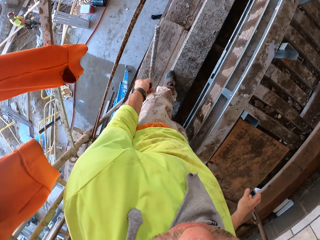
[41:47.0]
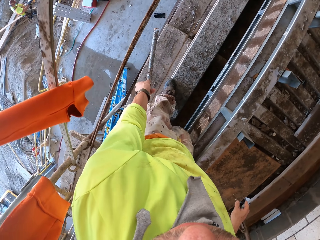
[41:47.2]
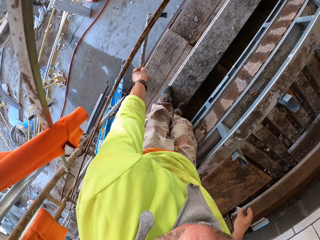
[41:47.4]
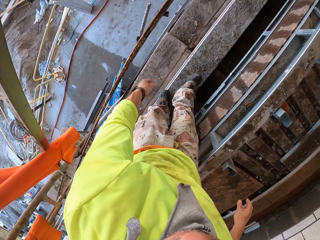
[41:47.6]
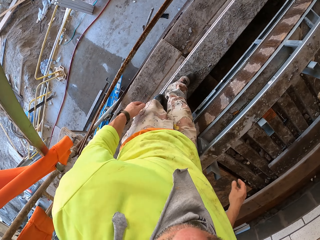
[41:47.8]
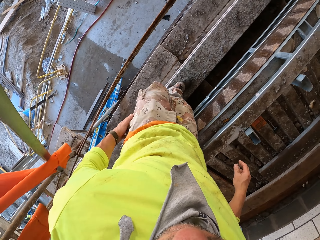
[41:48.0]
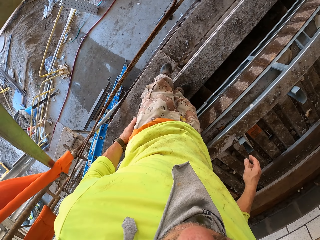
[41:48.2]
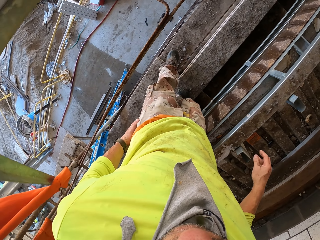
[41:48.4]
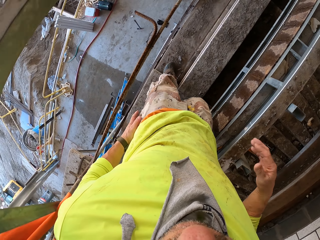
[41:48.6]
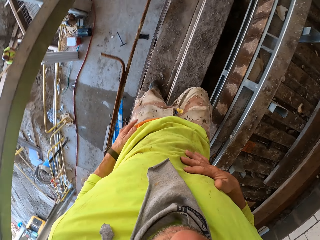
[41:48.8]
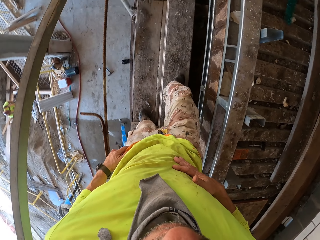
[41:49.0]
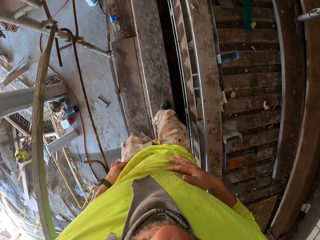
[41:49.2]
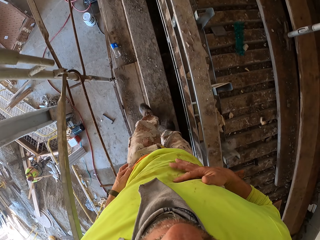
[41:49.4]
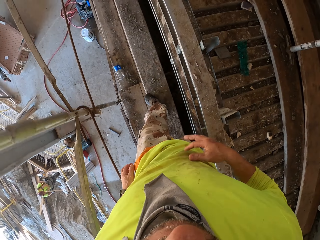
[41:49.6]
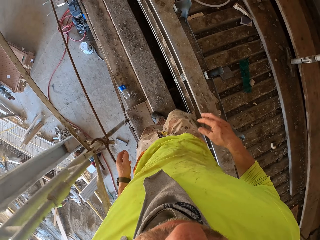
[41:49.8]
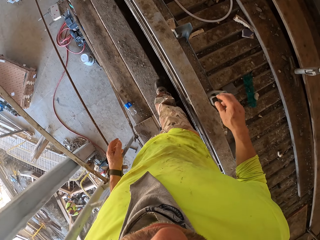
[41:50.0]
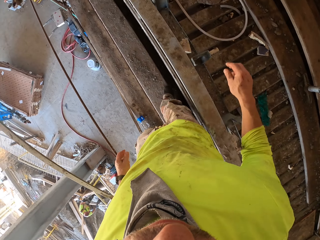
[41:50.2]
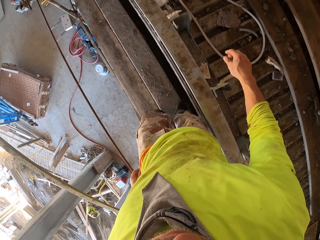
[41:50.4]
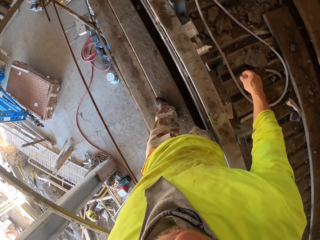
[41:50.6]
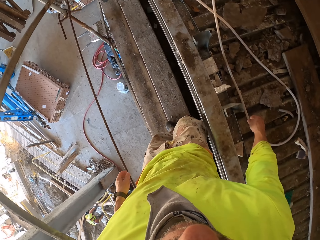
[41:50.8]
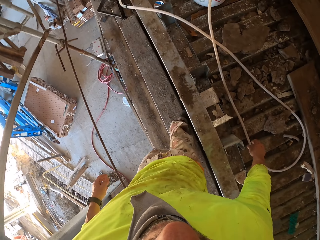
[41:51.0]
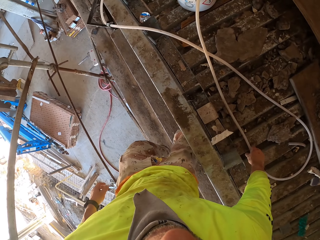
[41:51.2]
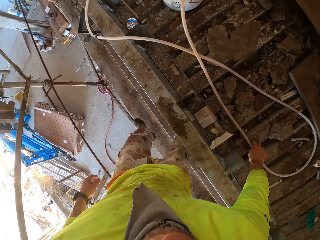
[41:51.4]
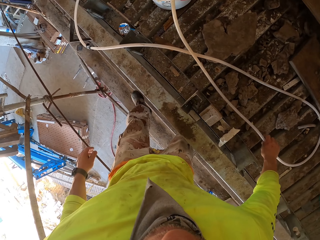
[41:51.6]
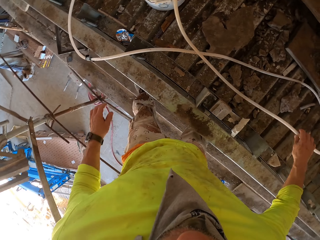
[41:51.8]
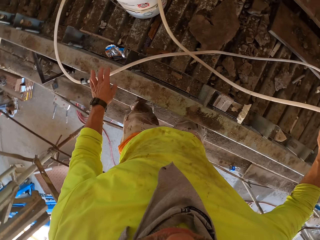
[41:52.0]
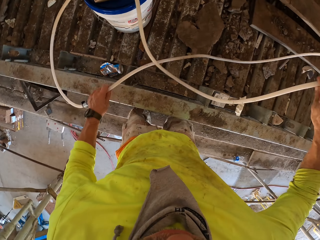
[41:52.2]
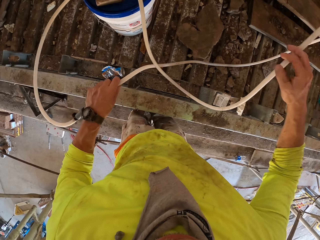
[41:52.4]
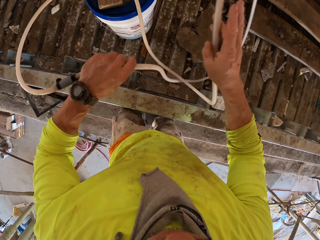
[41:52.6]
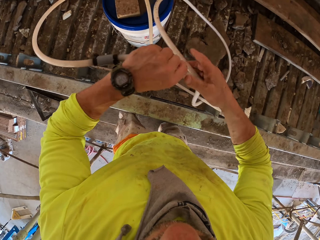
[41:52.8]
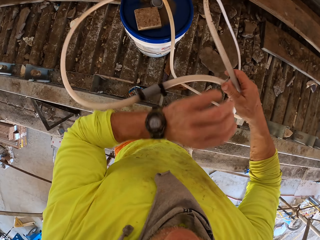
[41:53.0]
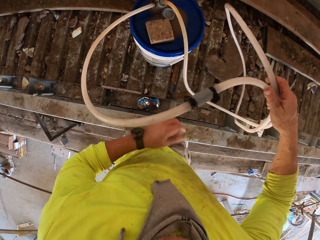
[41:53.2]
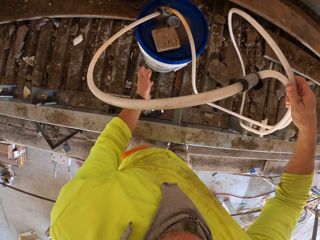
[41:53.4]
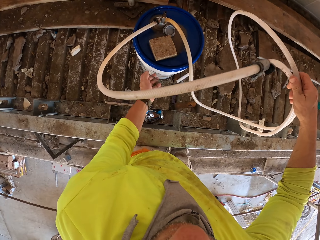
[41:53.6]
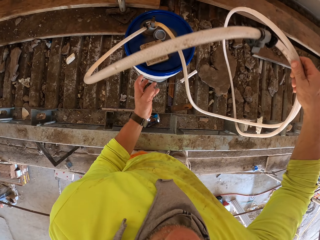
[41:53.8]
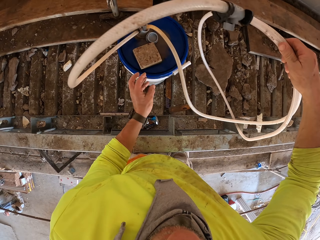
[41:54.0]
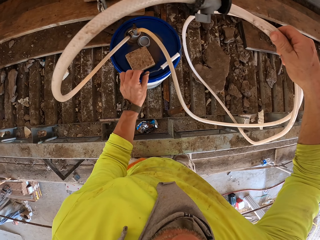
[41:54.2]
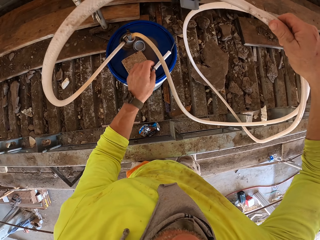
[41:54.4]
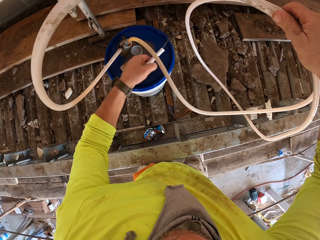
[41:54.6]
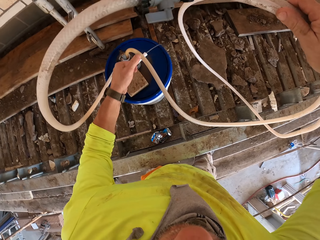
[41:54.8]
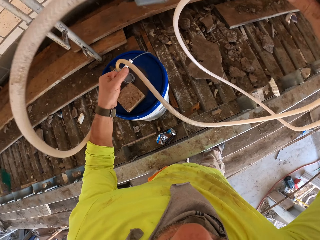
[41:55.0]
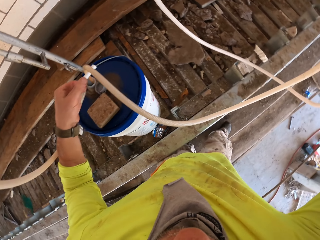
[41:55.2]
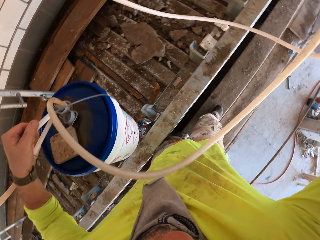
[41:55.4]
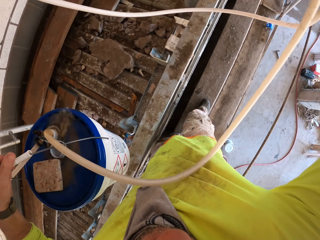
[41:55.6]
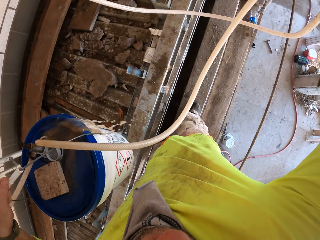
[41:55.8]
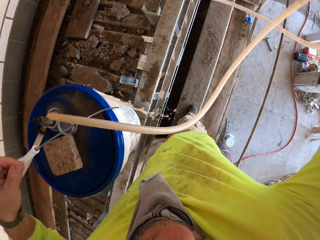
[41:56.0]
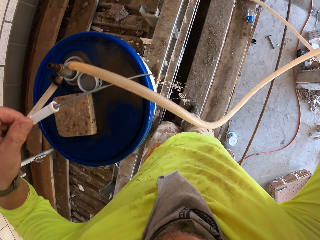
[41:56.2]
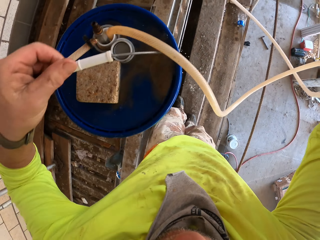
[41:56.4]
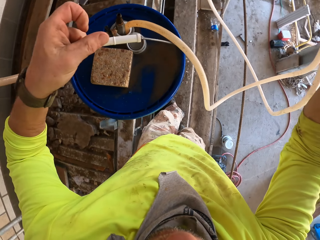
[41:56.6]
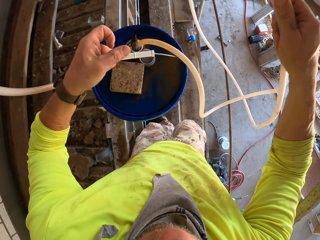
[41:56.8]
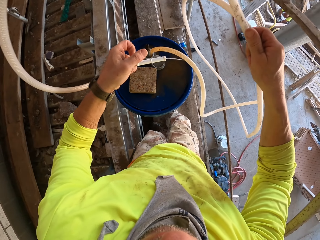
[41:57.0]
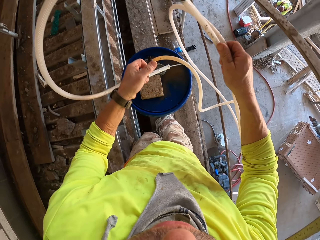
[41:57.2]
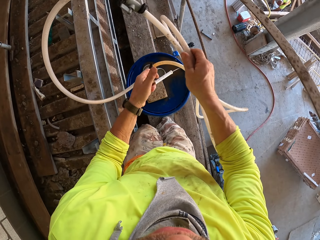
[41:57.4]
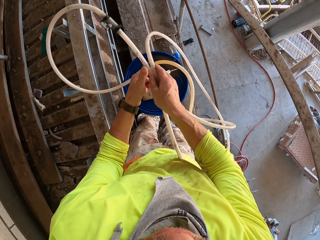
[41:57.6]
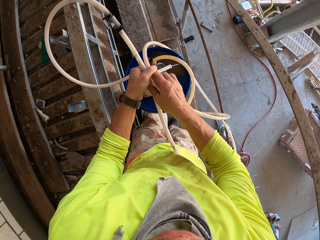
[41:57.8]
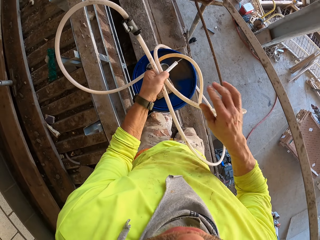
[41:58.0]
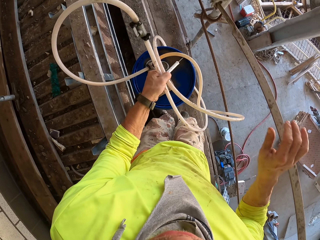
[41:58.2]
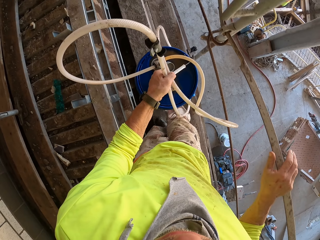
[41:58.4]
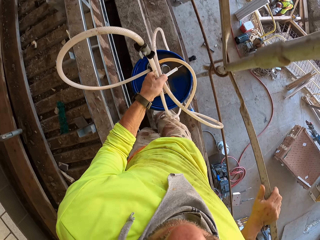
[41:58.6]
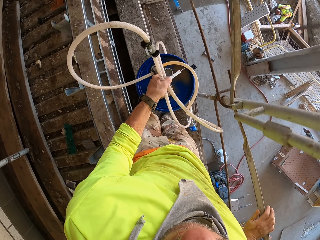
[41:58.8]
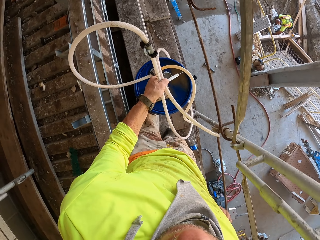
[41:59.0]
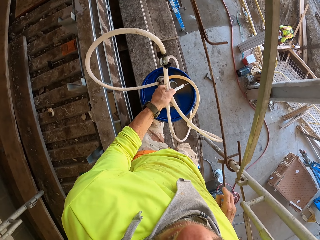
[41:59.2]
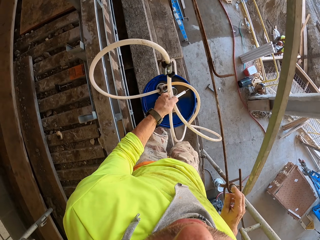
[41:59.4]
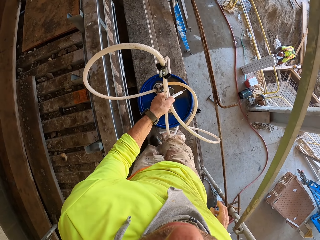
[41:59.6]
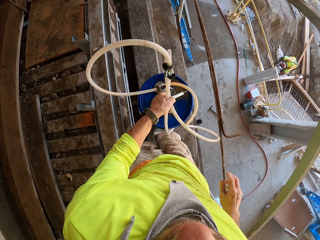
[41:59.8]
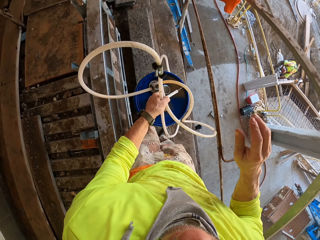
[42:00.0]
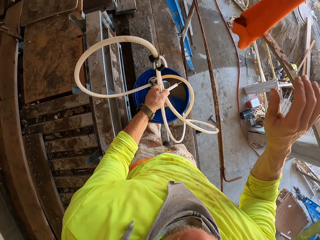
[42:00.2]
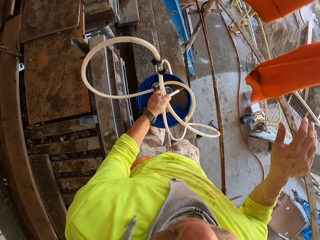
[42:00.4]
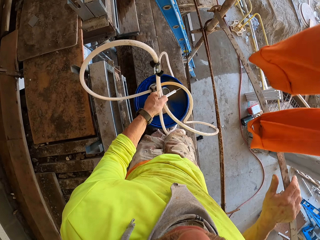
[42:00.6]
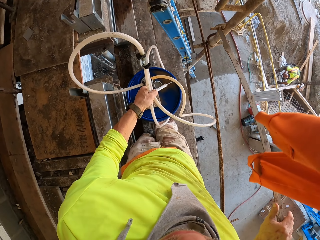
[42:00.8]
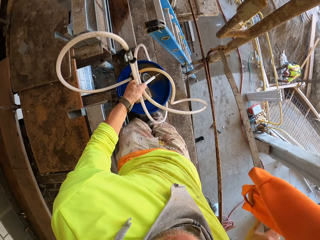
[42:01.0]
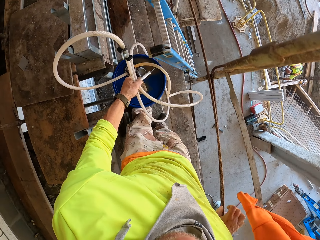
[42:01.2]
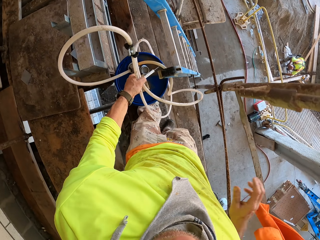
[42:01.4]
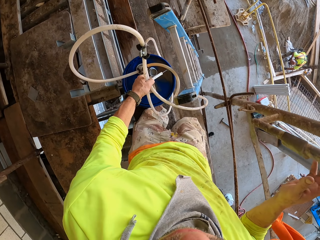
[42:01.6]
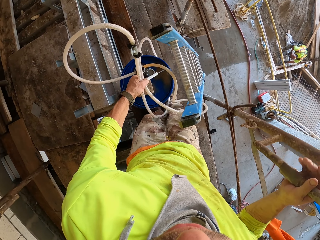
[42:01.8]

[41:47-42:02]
The camera wearer holds a hammer. They throw the metal down. They drop the hammer. They walk around. They pull the pipe. They hold a cable. They carry the bucket. They hold the bucket. They walk around.

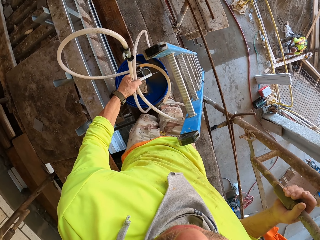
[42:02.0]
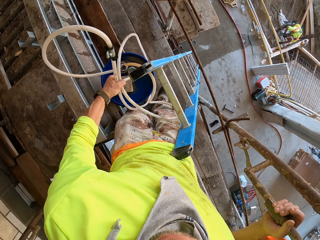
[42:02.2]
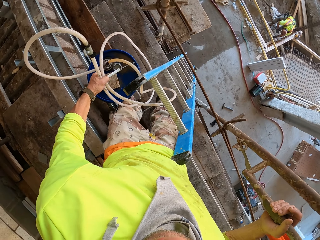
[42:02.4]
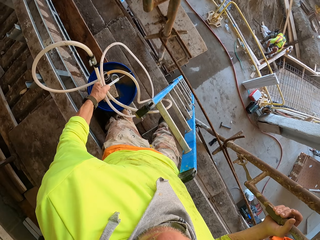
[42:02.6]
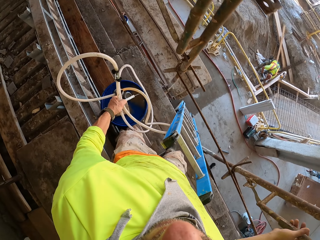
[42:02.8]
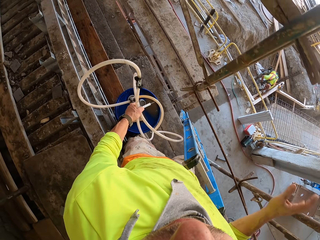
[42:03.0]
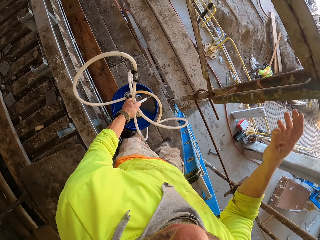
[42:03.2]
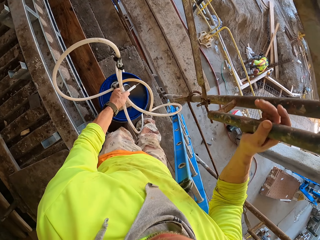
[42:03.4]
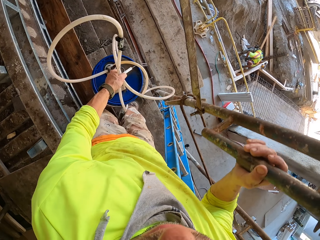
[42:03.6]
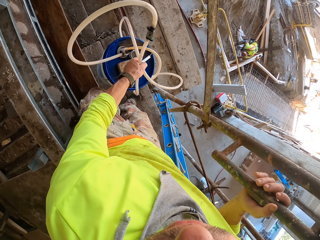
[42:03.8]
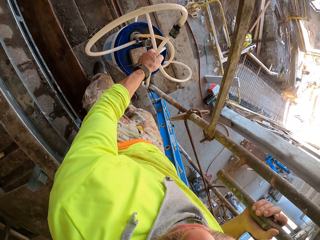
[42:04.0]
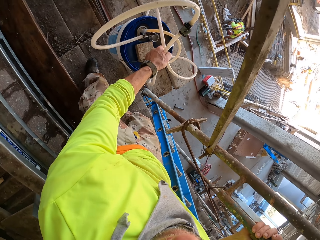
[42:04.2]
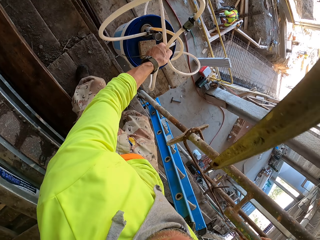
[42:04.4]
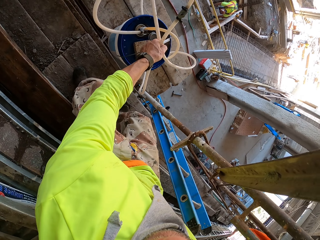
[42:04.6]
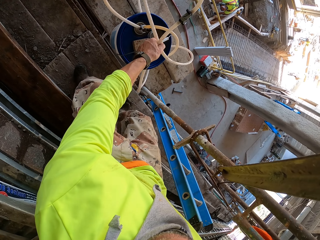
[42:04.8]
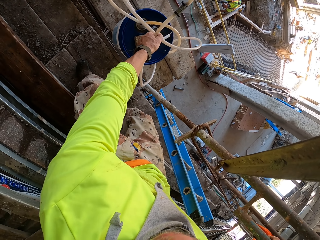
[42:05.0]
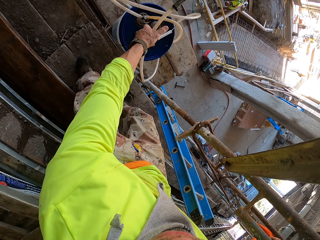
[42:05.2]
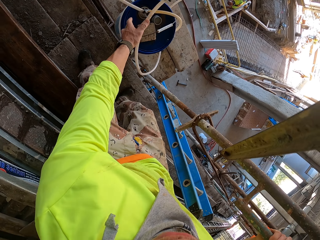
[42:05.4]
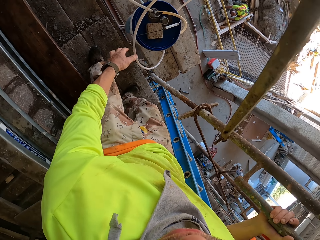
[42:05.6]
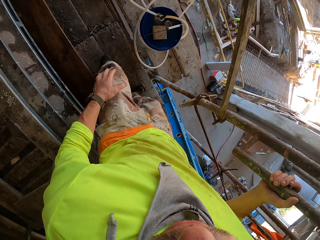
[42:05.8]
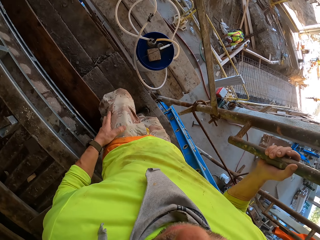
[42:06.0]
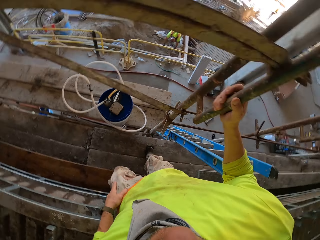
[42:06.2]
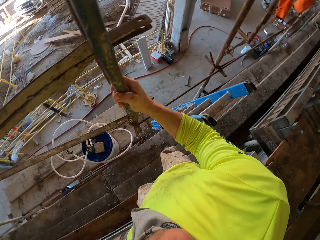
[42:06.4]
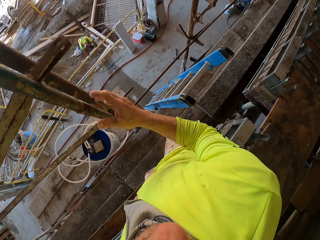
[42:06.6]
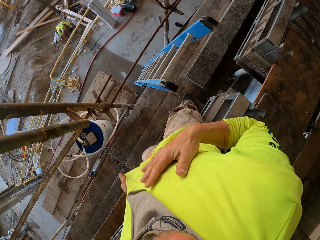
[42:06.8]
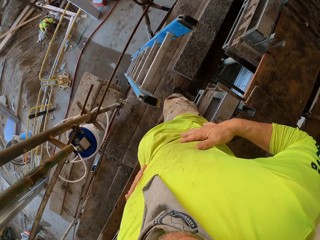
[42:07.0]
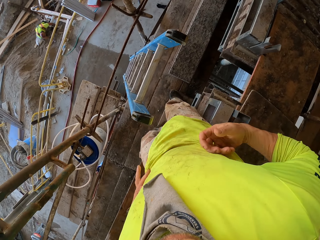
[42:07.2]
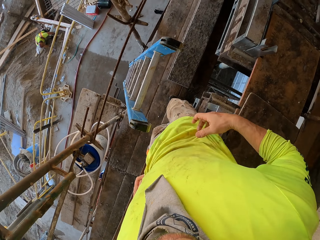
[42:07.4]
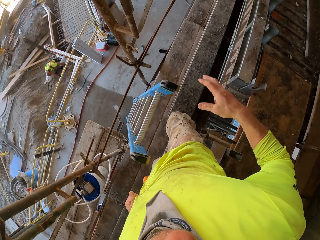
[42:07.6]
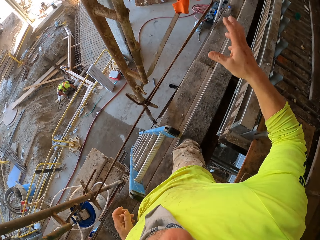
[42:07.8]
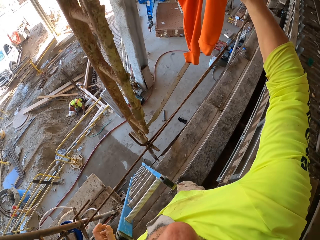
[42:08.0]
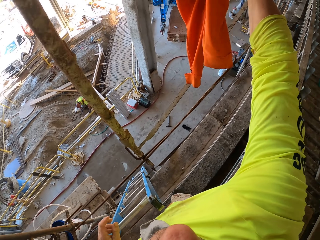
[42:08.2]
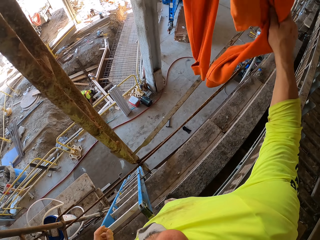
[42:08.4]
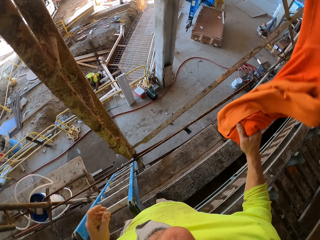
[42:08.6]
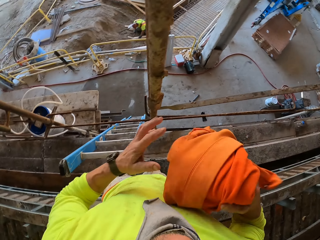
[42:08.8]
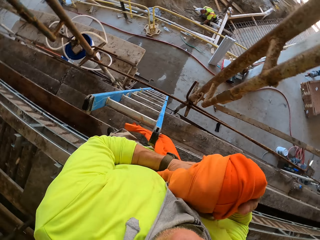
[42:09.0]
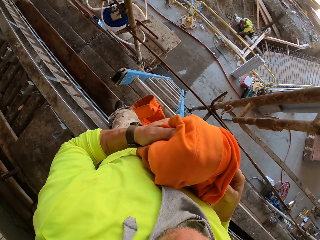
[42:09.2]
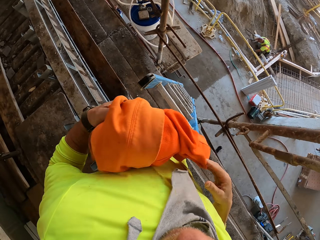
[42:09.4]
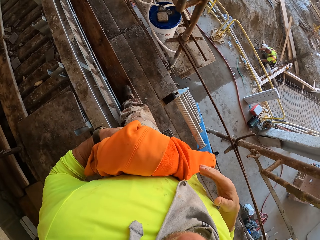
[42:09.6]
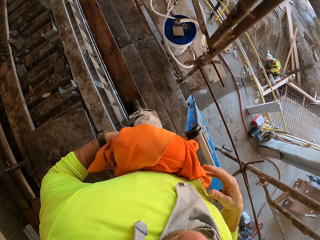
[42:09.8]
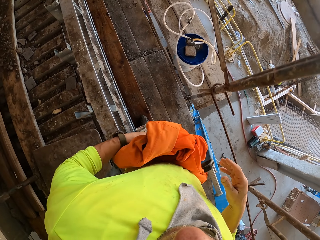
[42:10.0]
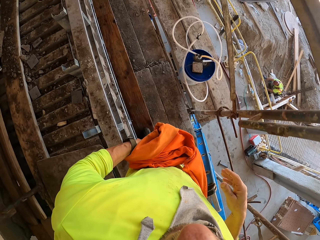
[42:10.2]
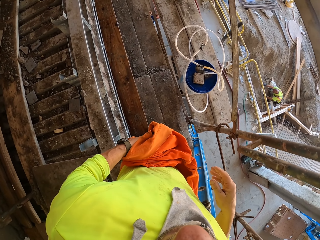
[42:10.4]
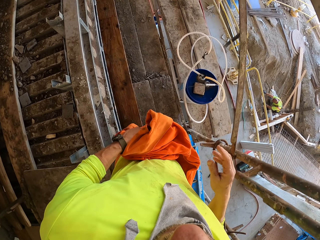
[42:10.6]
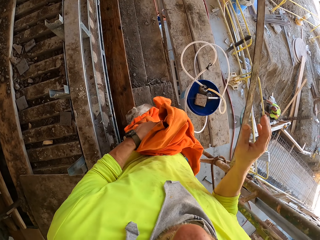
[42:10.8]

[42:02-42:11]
The camera wearer puts the bucket down. They walk. They turn to the side. They pick up the pullover. They hold a cloth. They turn to the side. They walk.
